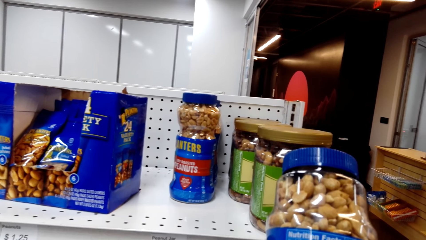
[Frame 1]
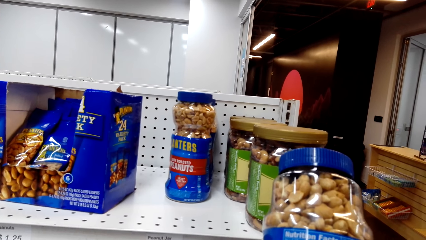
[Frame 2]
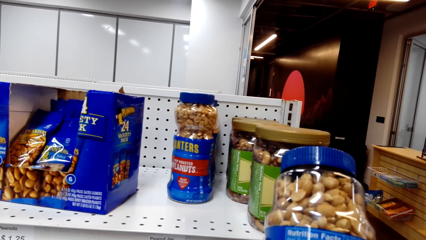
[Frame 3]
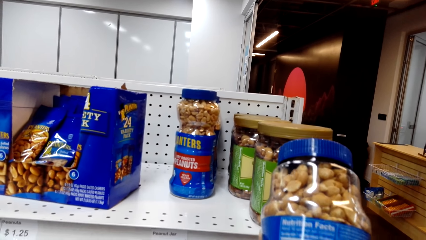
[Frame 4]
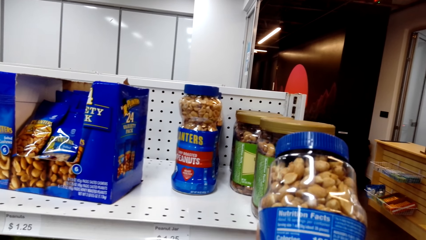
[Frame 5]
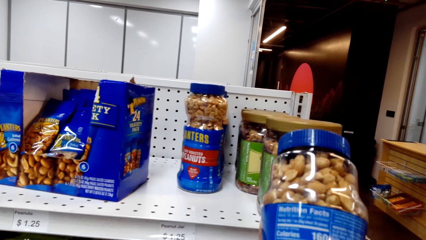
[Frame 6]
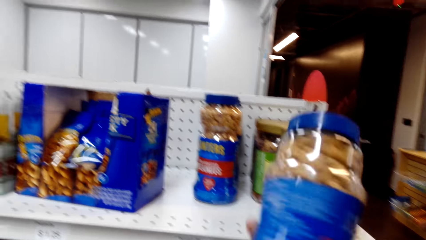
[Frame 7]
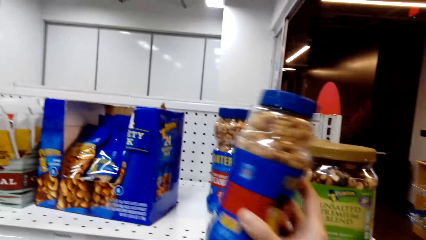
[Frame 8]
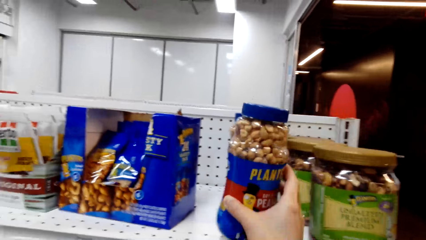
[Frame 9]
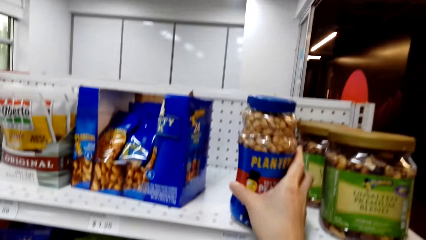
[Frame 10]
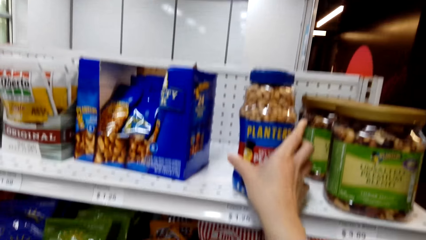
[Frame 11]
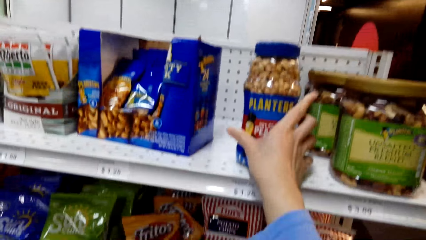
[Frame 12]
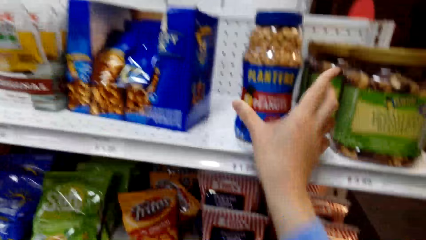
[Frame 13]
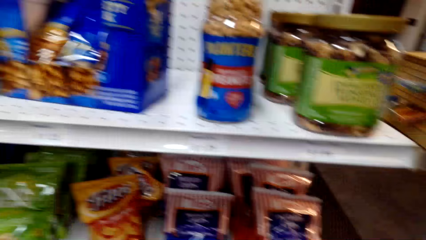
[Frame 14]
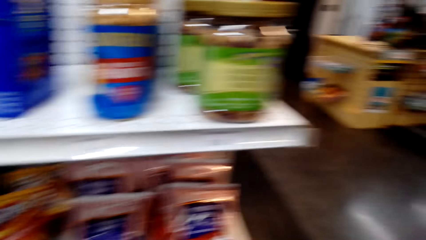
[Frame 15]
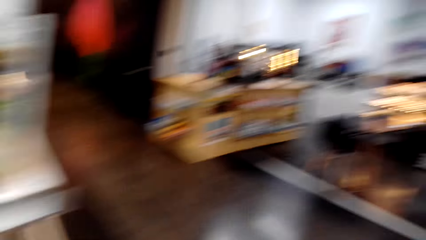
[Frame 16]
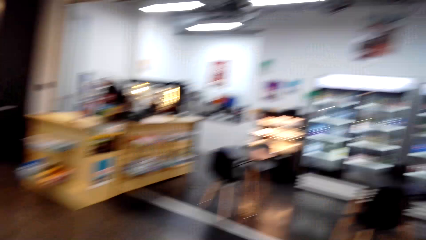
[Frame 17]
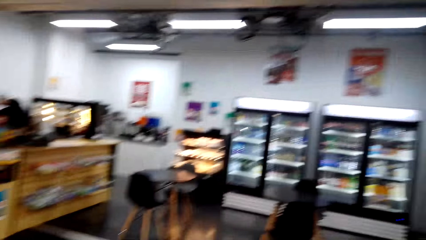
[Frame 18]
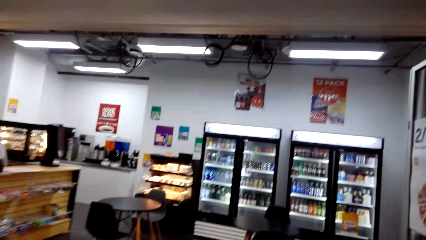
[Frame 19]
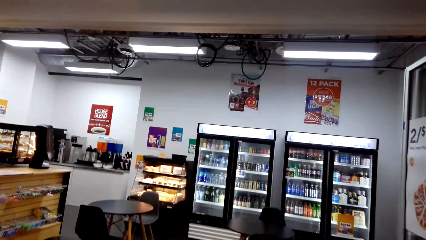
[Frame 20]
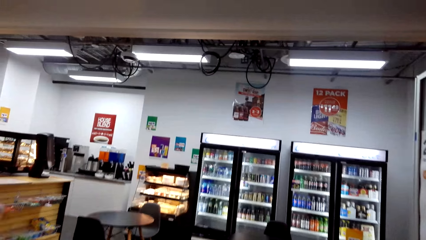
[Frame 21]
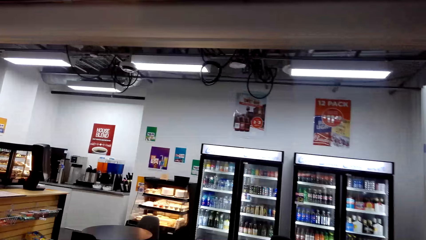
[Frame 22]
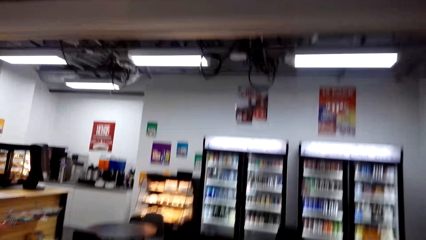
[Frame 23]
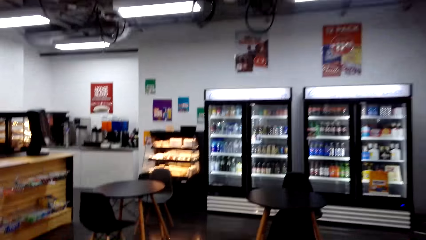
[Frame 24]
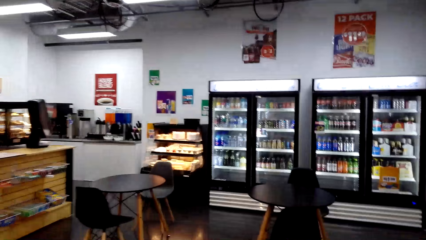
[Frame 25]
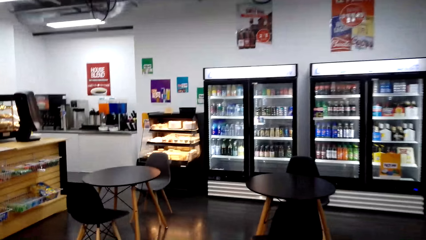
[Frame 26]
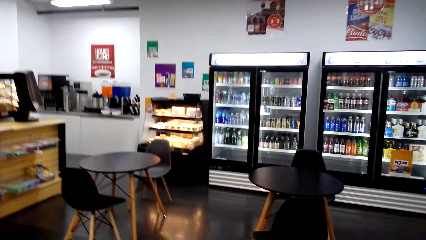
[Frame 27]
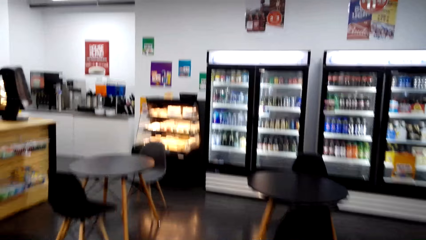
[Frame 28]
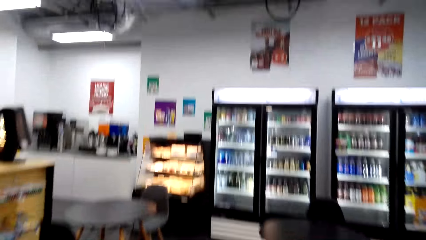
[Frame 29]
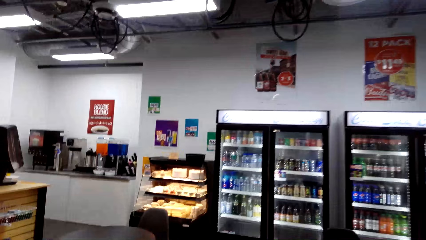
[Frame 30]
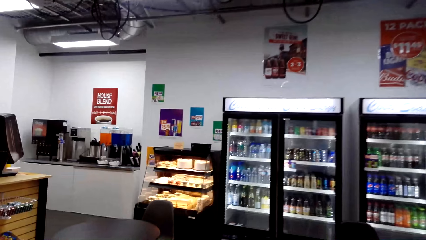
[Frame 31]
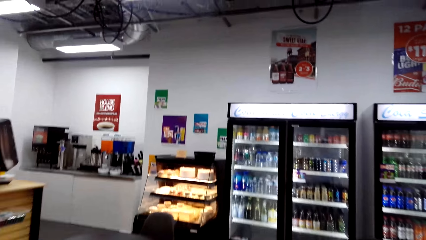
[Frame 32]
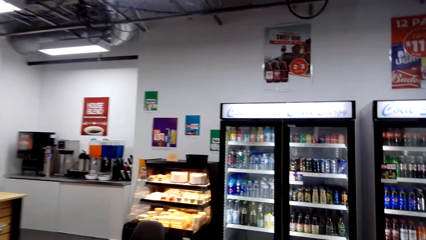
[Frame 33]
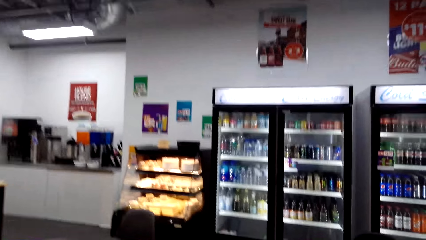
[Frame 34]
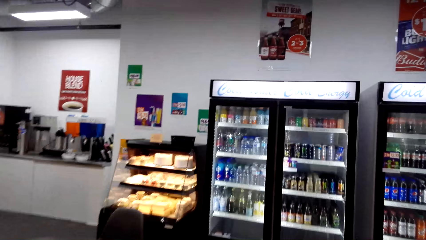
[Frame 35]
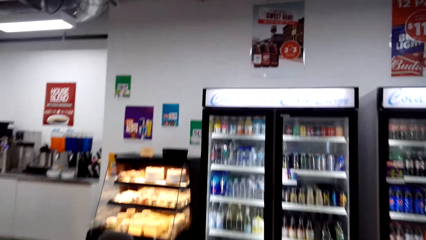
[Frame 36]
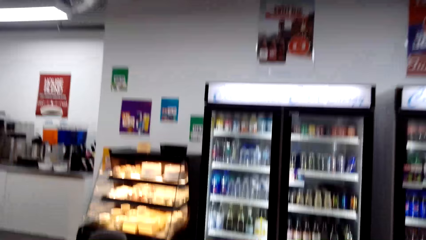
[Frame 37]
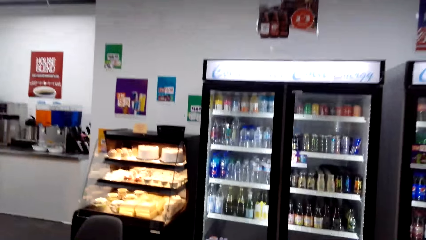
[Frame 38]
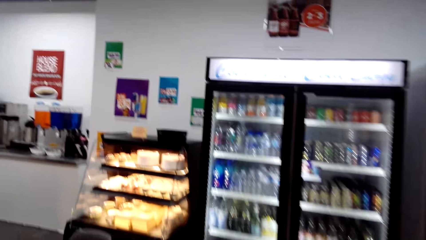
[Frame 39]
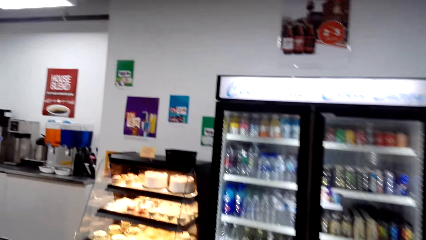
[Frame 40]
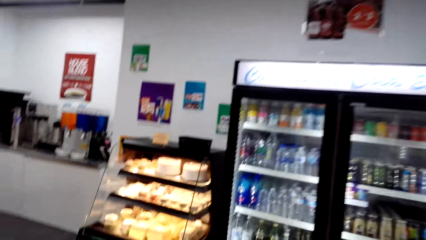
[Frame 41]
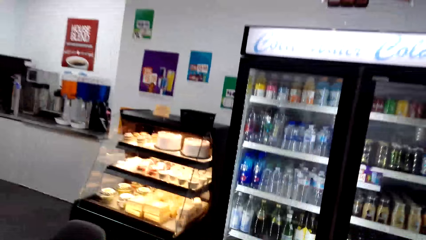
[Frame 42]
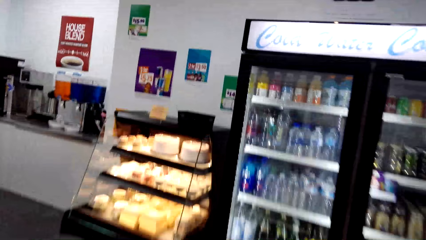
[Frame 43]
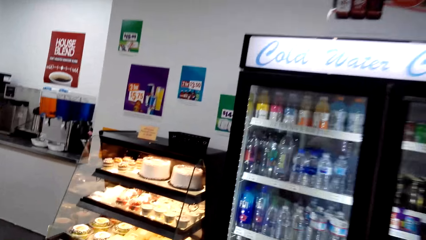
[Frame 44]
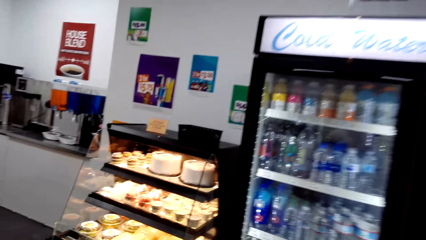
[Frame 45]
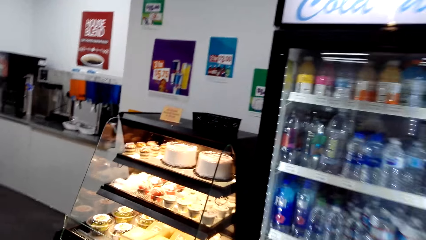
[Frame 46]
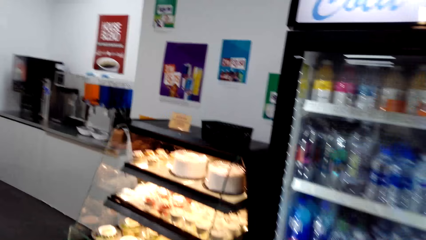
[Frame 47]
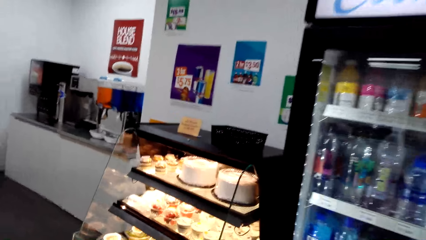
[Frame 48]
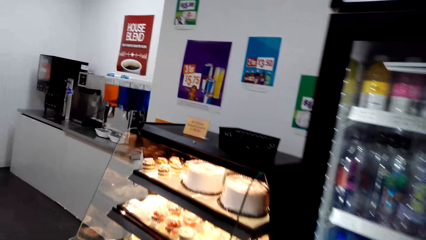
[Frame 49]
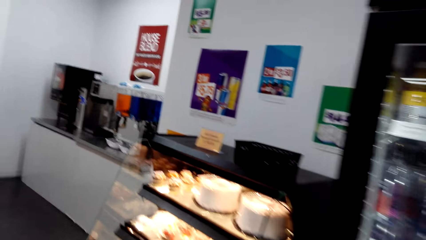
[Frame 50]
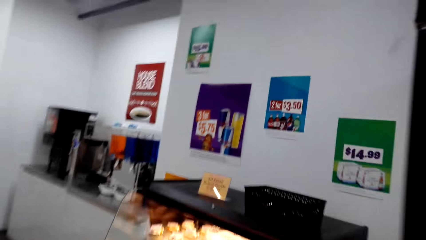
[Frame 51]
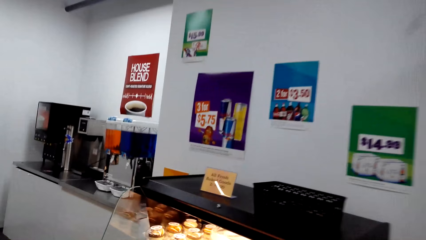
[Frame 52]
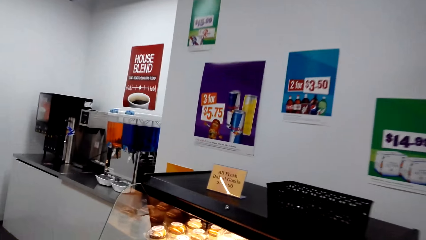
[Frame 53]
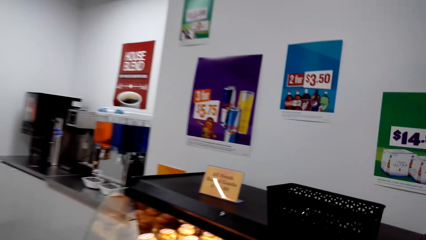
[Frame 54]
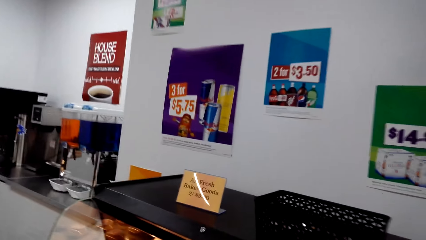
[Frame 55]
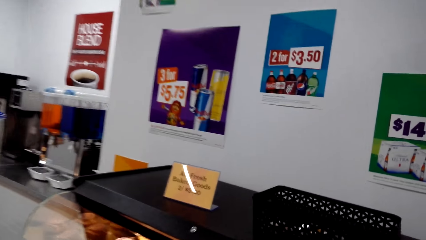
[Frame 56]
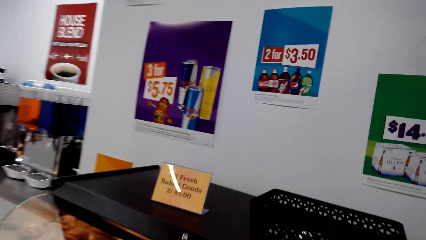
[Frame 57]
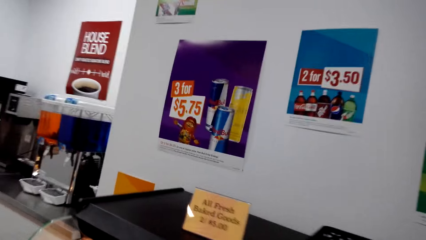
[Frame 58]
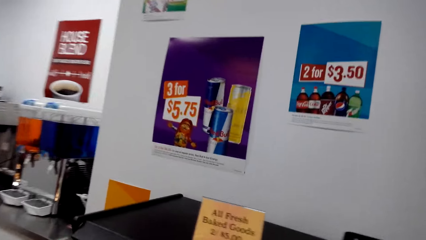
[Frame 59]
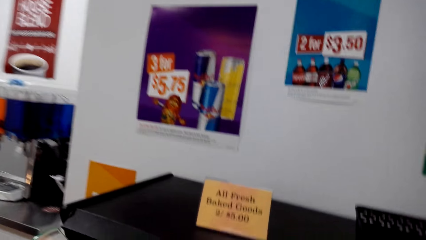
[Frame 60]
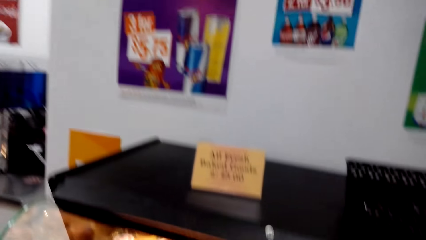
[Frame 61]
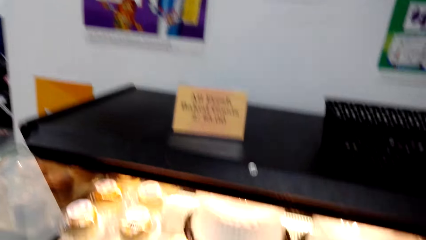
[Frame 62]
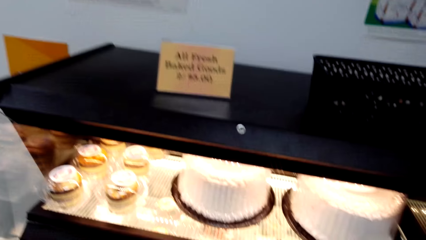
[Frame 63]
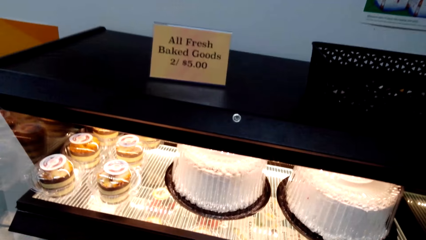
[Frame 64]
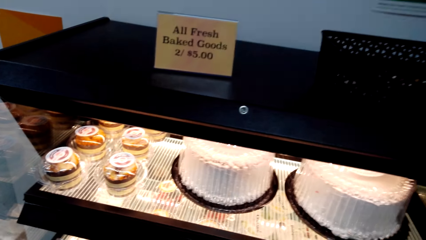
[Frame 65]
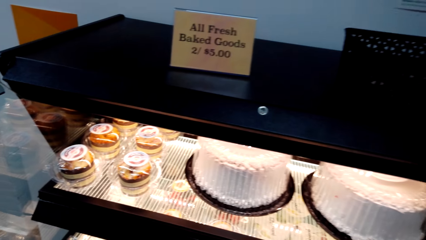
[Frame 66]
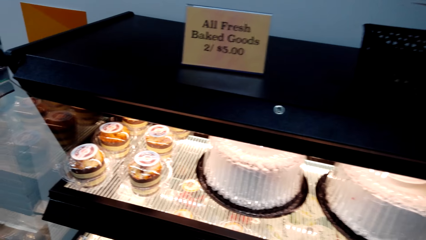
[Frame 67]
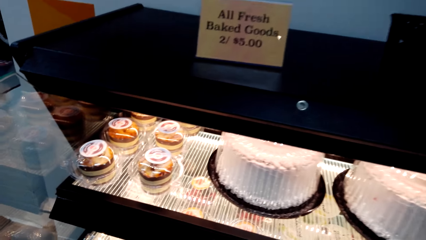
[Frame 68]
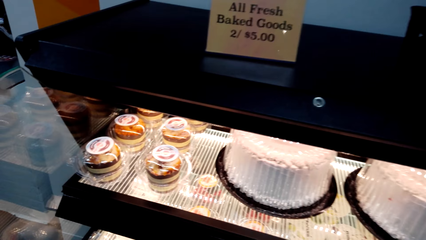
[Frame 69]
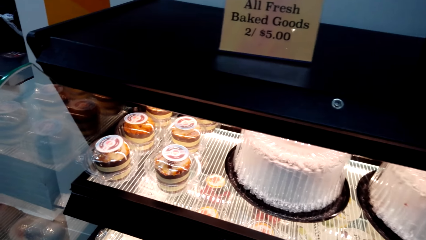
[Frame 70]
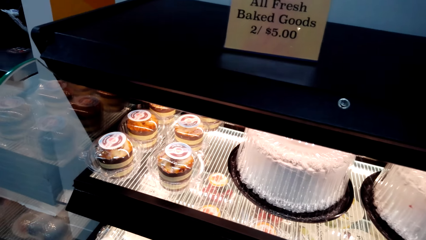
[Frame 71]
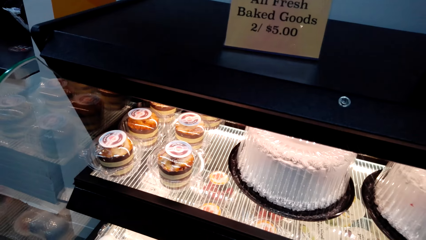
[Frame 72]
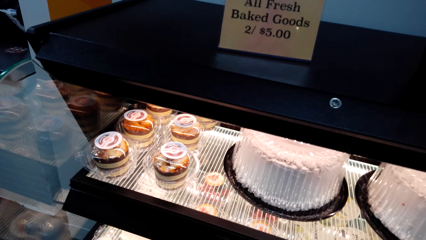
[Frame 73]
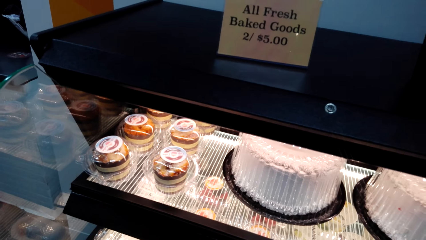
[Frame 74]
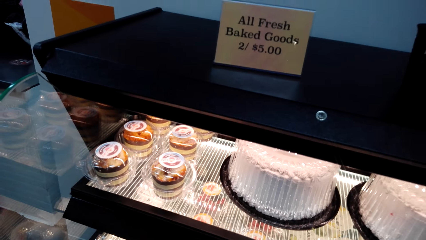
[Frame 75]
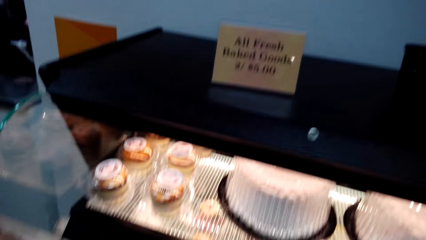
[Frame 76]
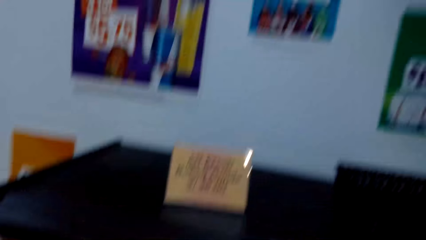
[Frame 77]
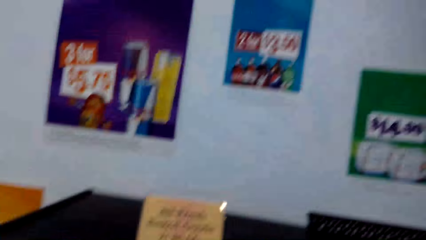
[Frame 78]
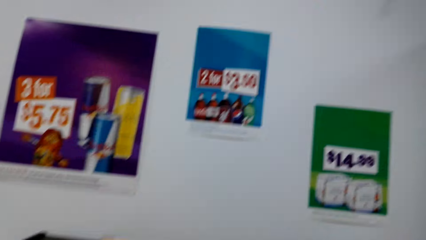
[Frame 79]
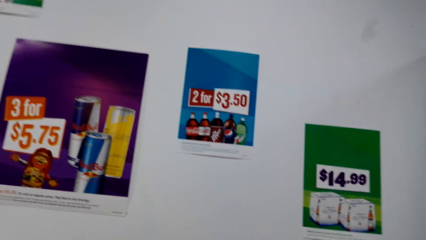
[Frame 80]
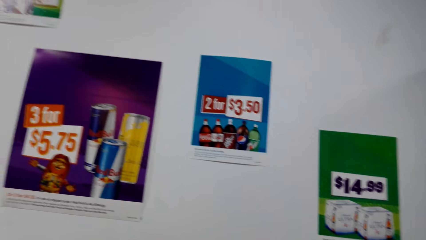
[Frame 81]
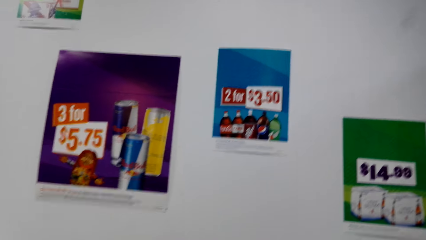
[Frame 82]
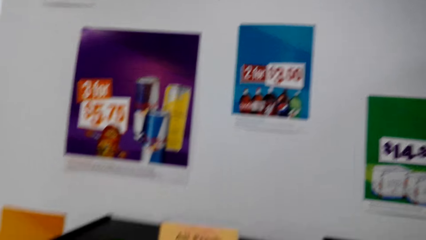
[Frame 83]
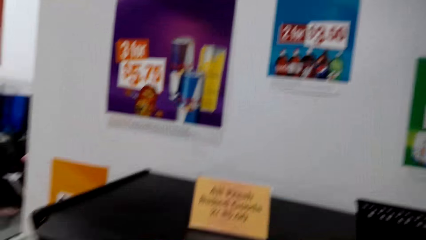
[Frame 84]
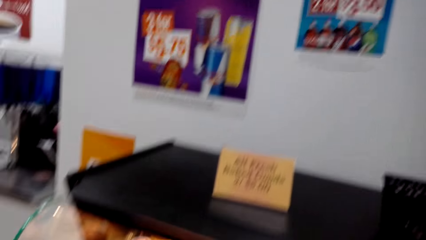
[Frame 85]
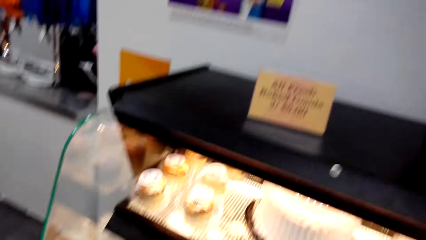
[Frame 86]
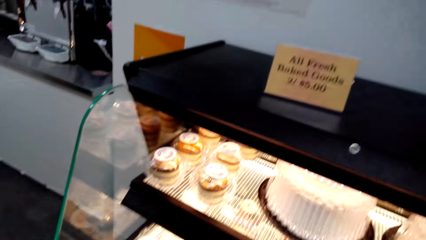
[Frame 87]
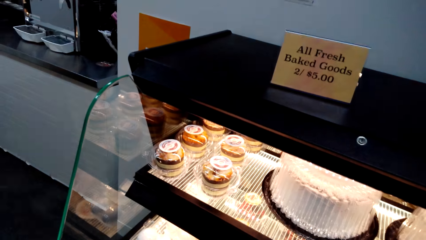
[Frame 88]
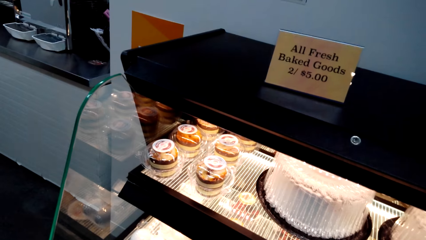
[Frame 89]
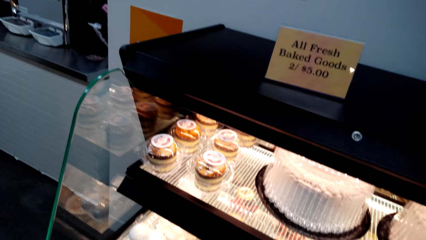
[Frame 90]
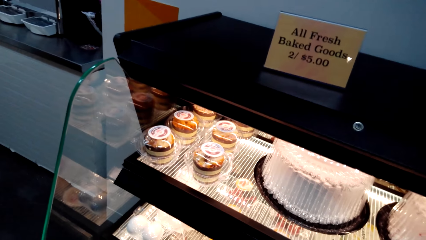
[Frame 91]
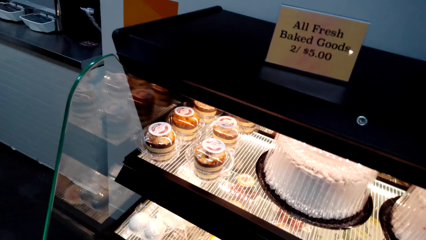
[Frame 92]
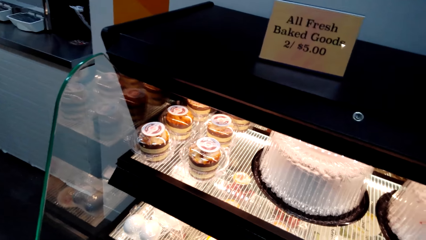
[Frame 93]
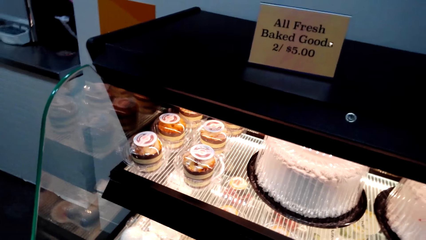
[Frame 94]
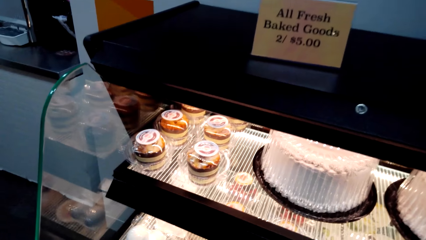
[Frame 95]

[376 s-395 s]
The camera wearer places the peanut on the shelf. They walk around the supermarket. They stare at the cakes on the shelves.
